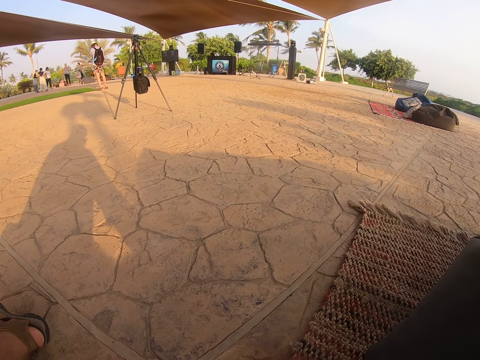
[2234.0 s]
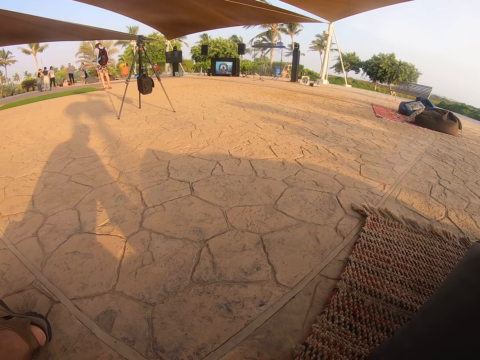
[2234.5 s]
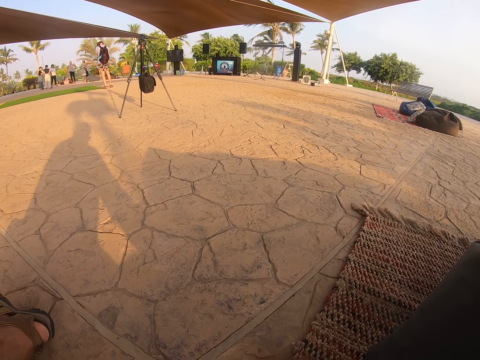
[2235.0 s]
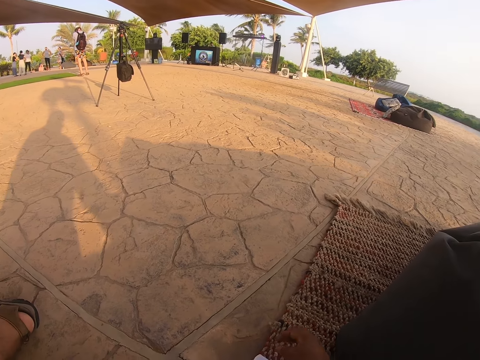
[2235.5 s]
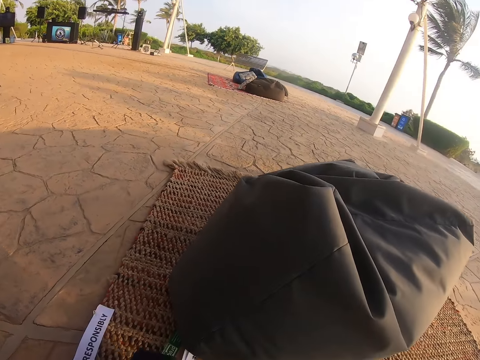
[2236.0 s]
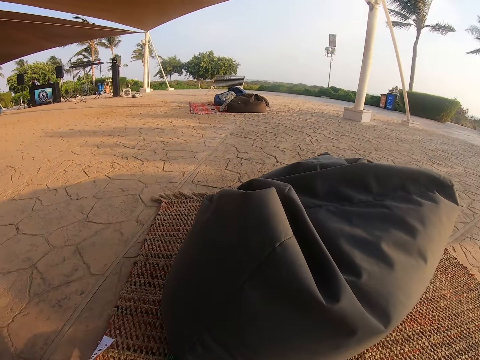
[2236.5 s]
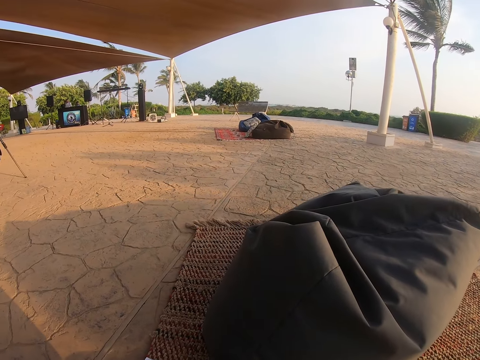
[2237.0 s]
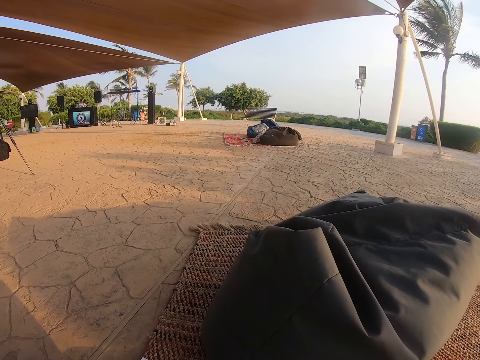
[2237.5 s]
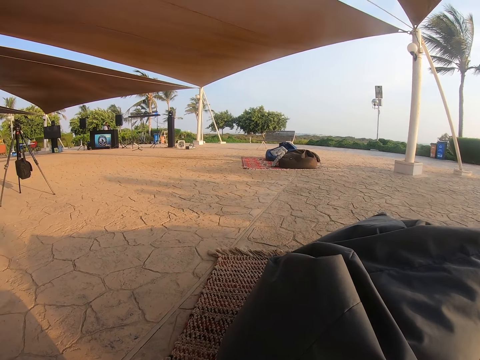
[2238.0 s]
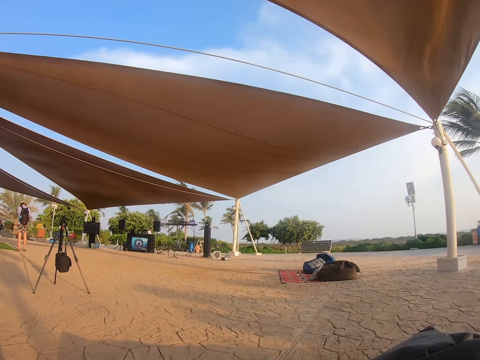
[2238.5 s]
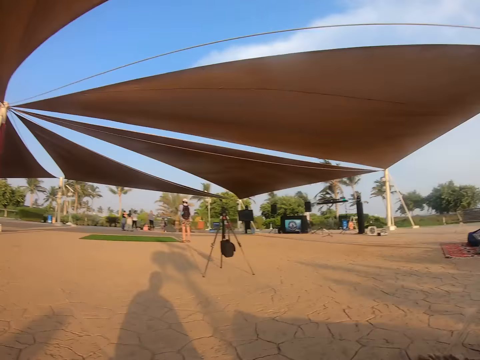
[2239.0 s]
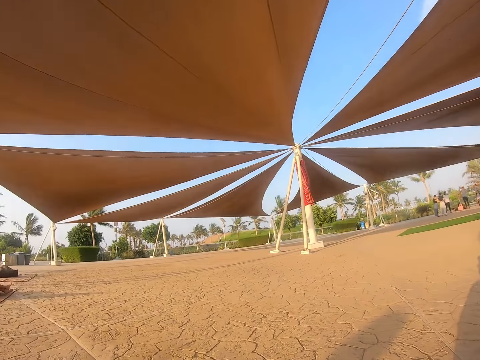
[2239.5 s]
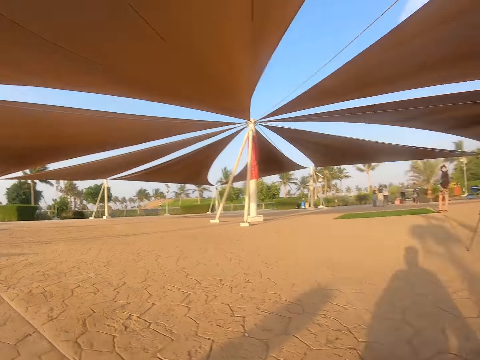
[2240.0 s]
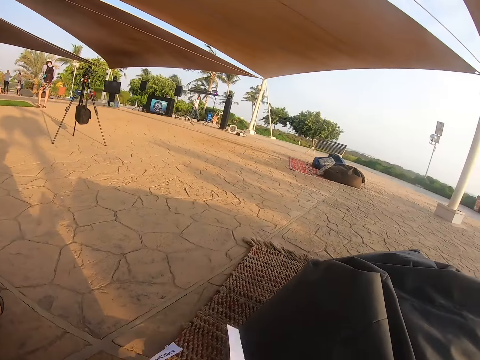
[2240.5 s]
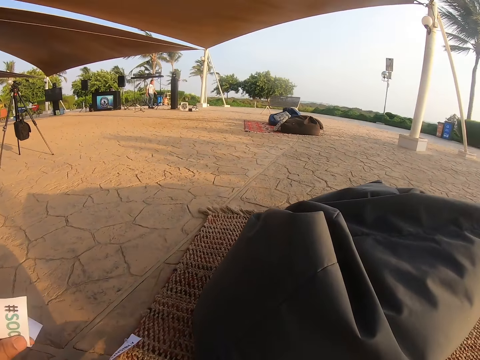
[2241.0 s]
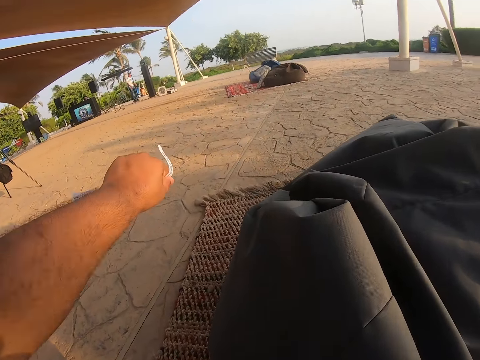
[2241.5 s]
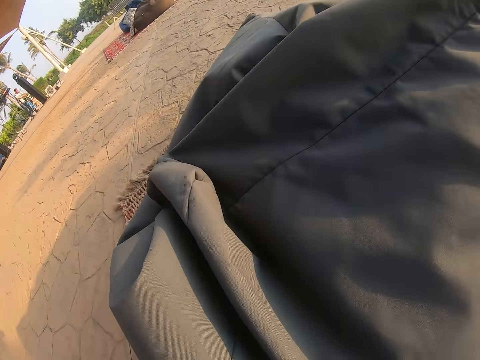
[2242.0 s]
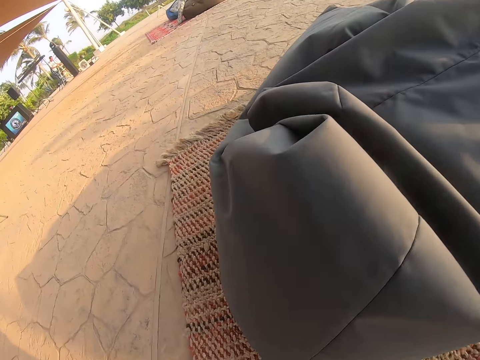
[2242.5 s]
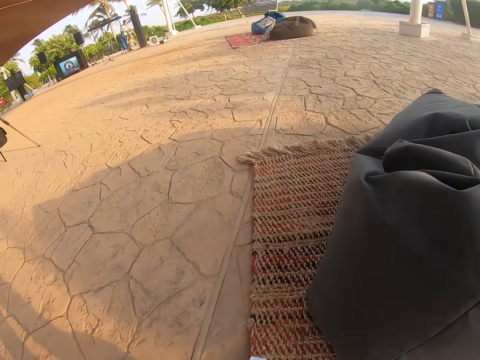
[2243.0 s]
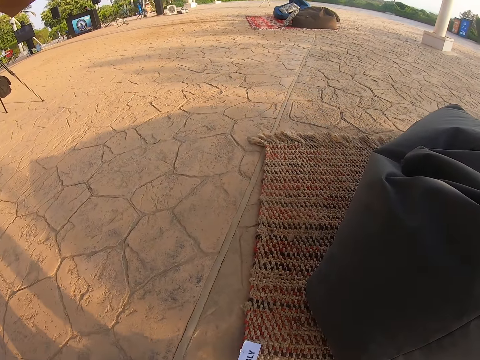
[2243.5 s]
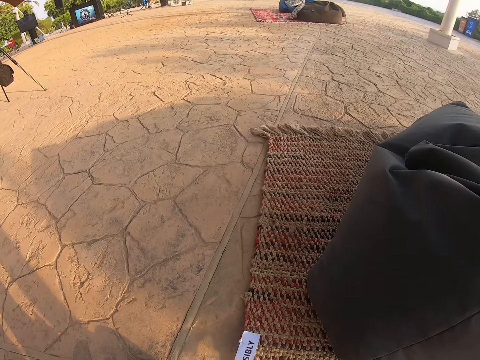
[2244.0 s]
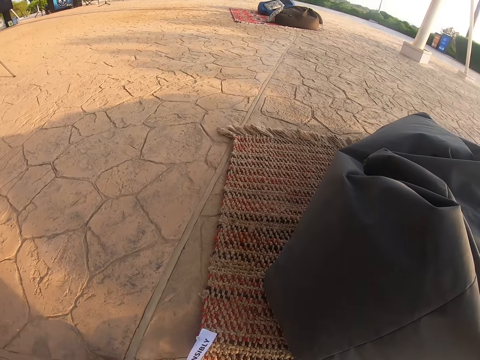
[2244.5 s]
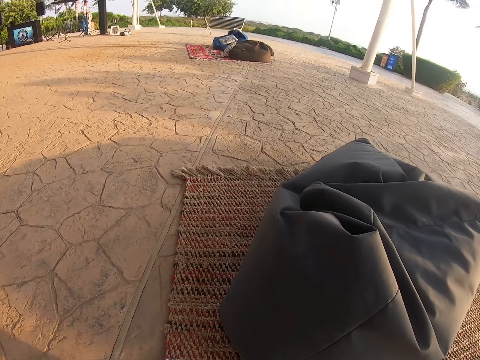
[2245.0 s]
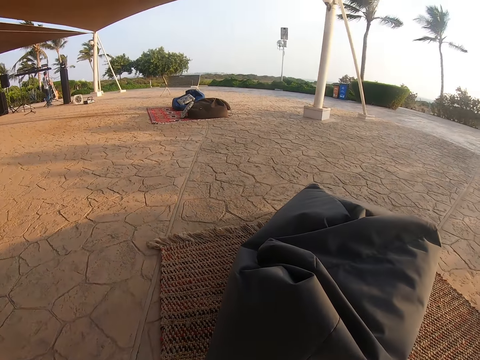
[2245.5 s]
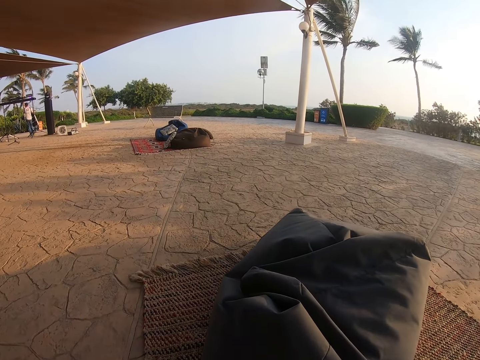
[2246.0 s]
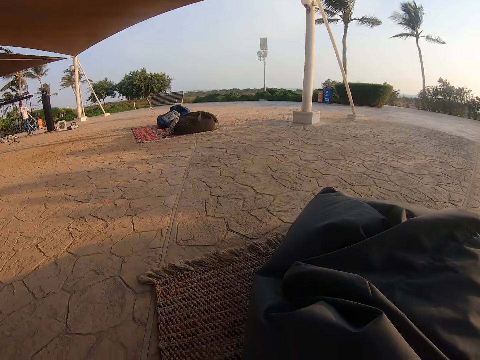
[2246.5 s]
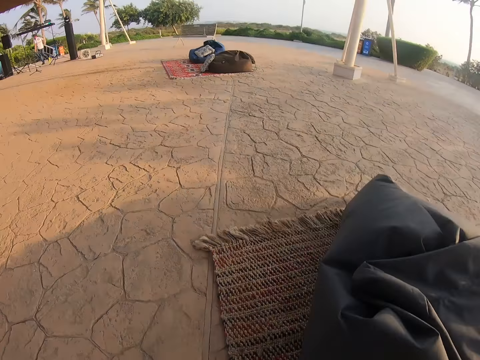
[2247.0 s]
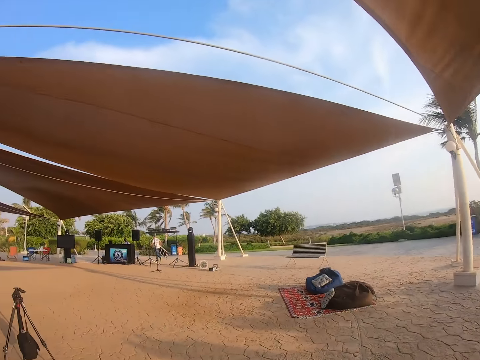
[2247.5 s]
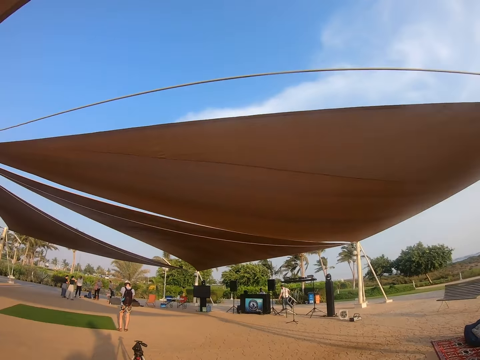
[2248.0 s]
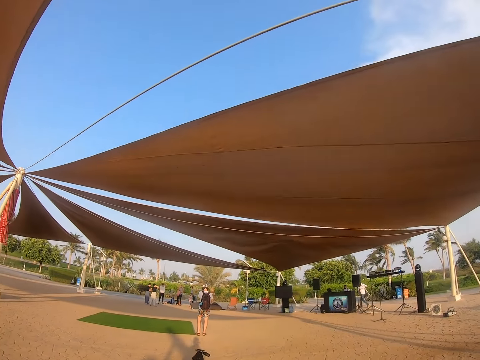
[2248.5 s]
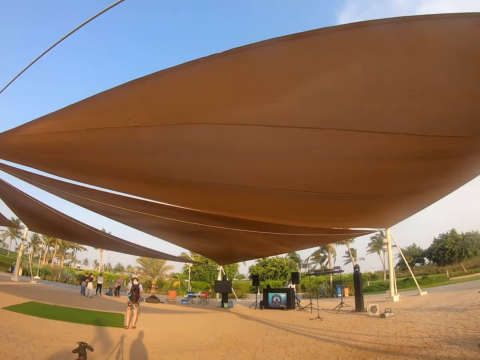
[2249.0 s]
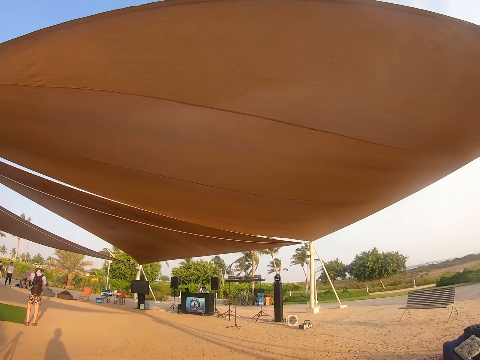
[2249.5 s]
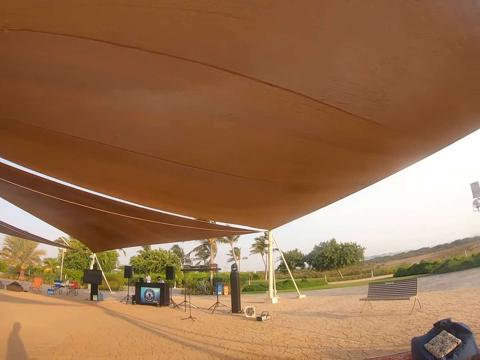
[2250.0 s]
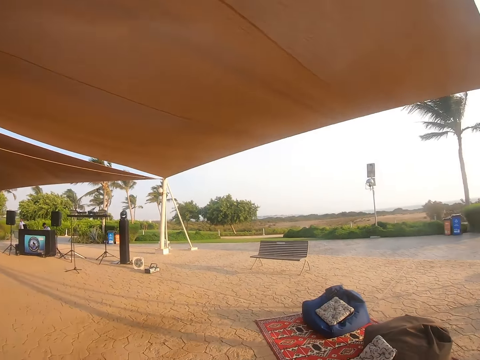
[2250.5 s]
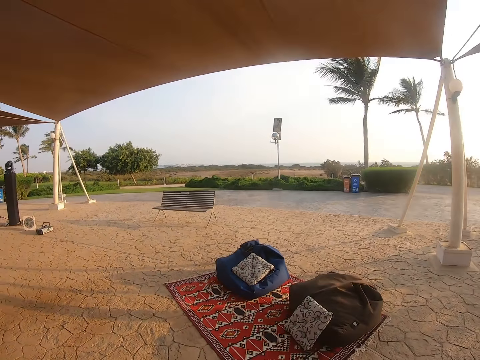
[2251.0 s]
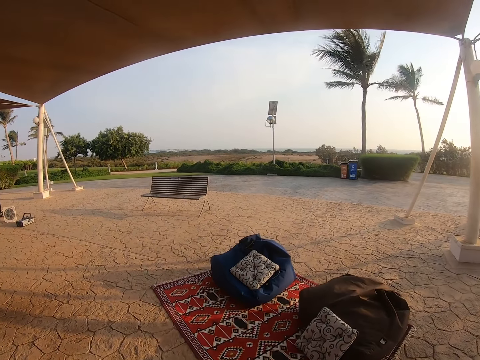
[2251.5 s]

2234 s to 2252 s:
The camera wearer looks around the compound. They look over the tent shade, pick the card from the mat and stand from the mat. They look around. They look at the mat nearby. They look around the compound.

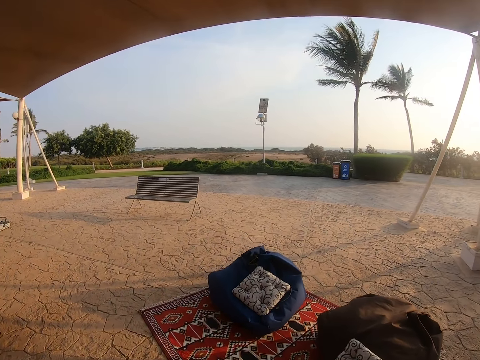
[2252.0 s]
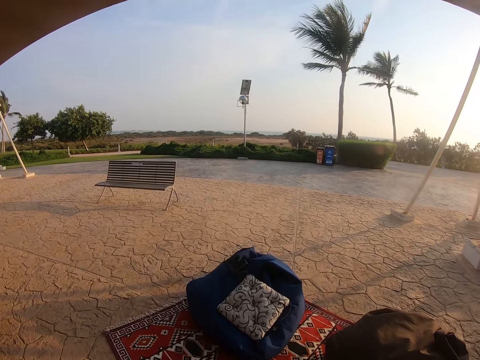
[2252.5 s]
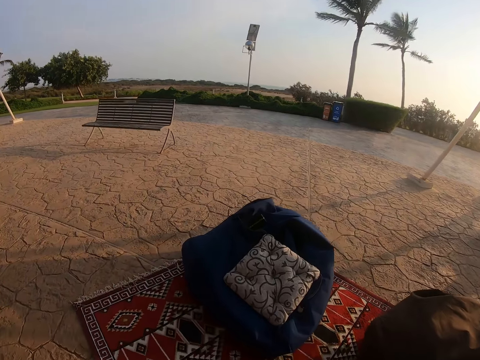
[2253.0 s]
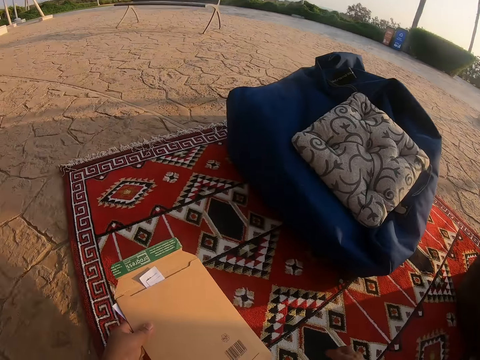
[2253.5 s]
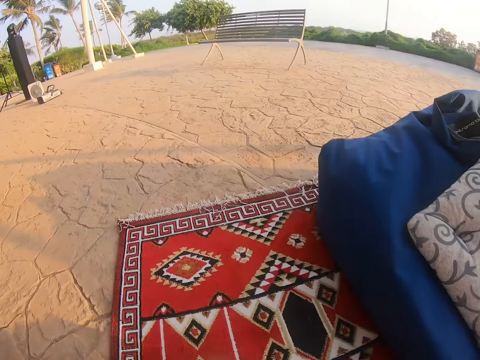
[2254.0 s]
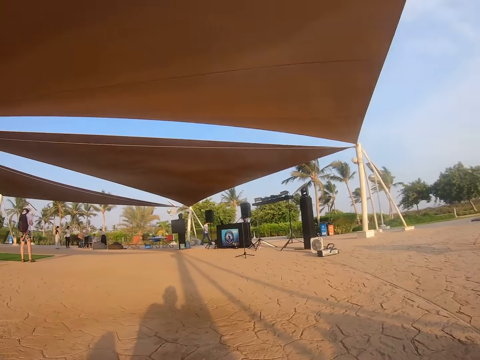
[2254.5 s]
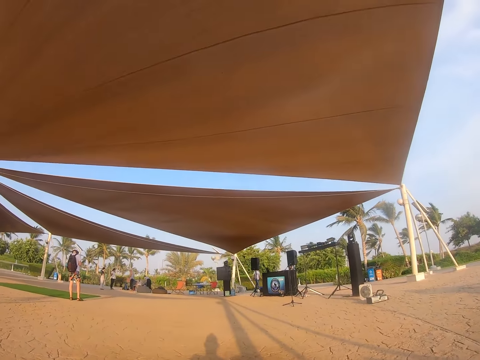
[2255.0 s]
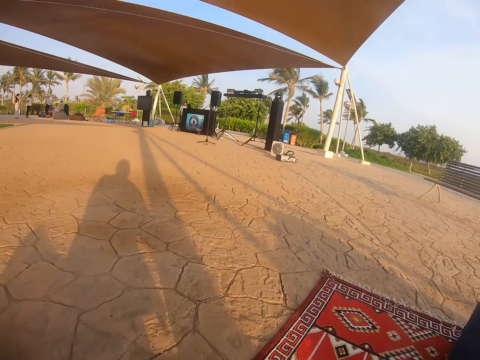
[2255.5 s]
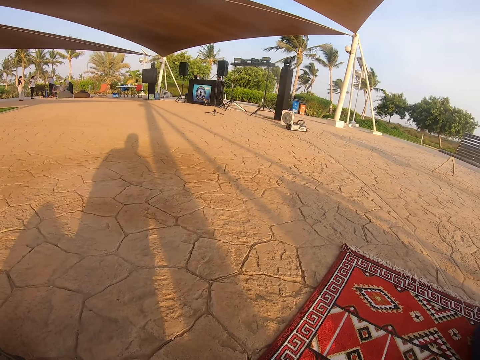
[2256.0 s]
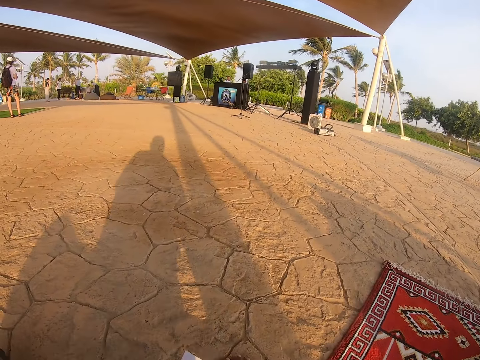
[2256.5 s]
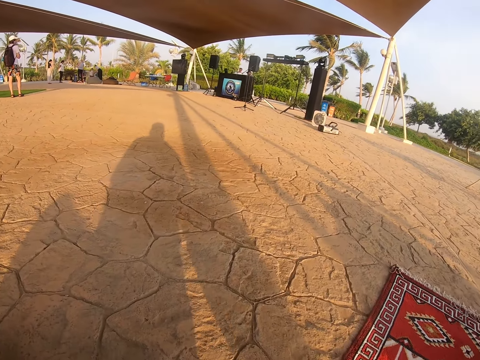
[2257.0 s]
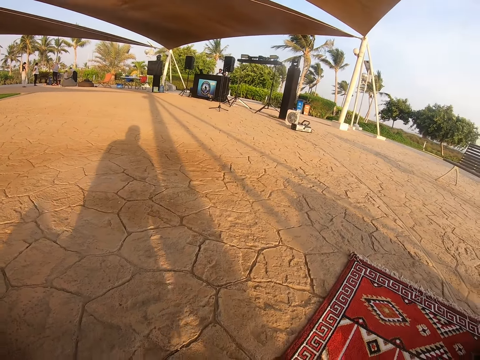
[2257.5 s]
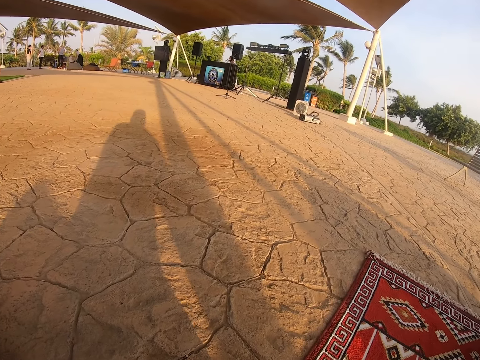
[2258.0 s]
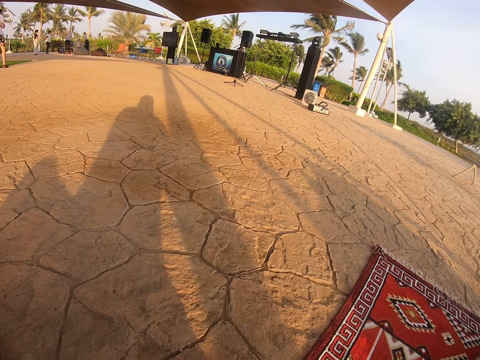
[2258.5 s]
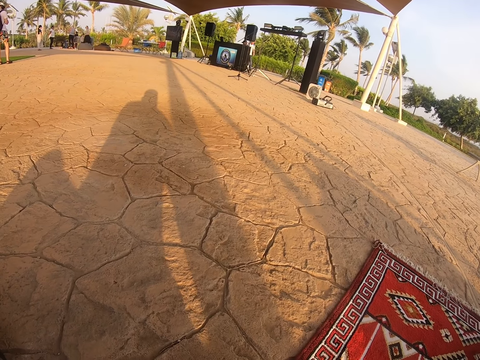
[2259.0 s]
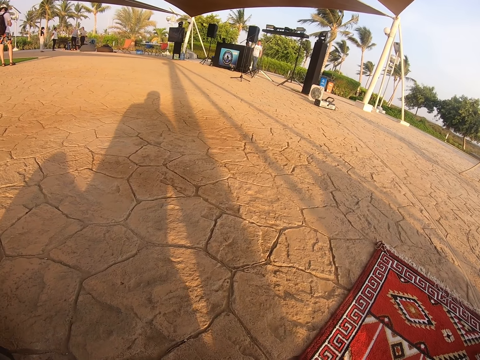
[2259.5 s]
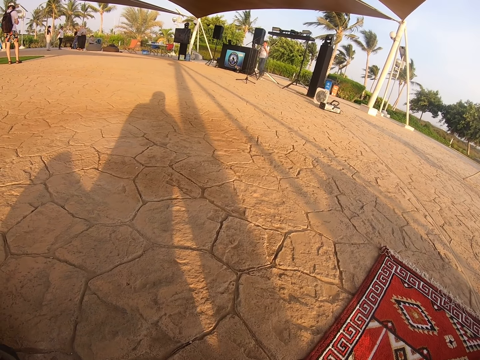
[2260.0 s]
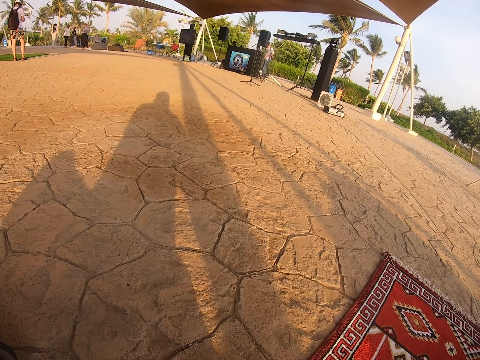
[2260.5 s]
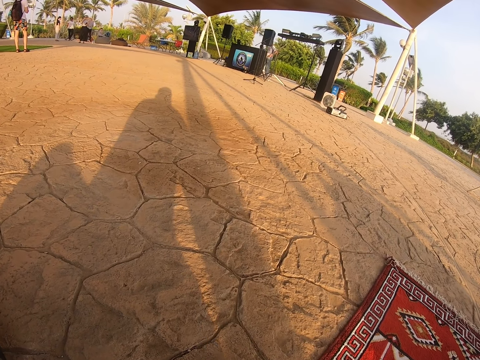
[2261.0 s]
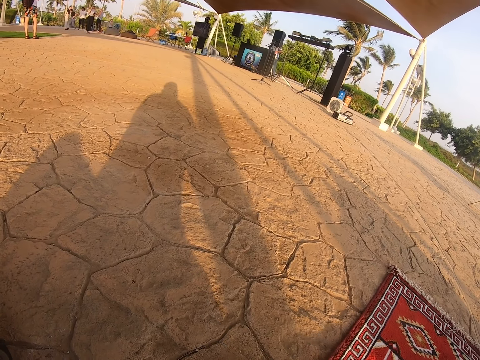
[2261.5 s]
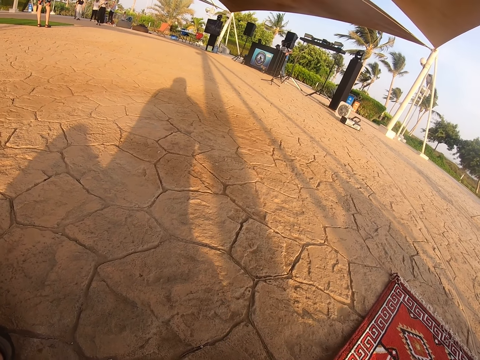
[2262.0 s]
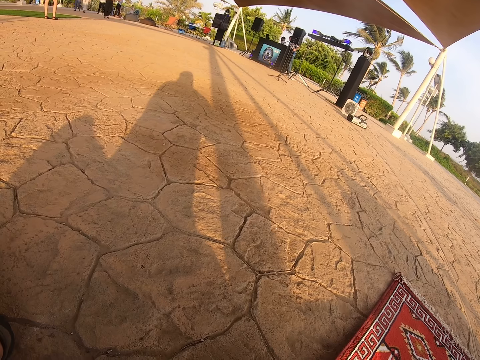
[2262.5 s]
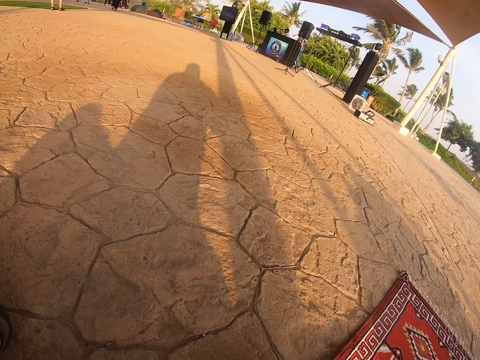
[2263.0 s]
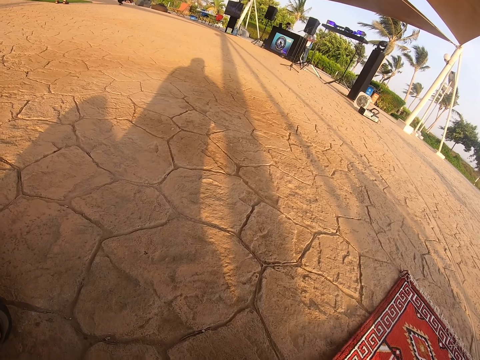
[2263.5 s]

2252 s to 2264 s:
The camera wearer bends towards the mat on the ground. They place an envelope on the mat. They look around the compound. They sit on the mat. They look at the compound.
